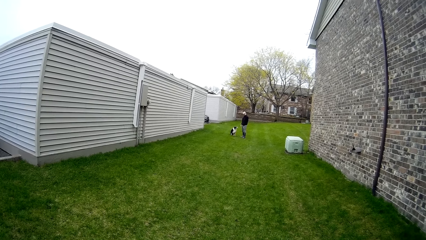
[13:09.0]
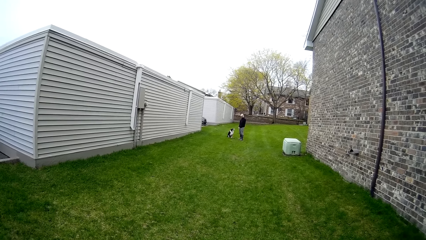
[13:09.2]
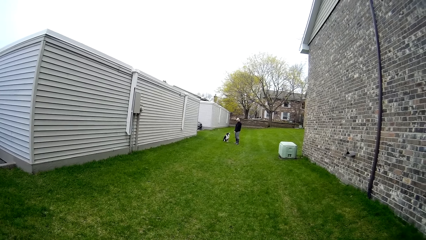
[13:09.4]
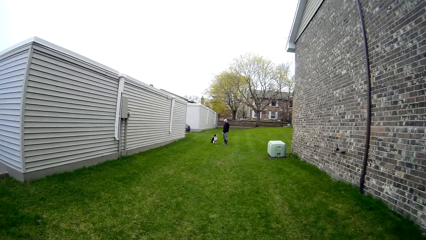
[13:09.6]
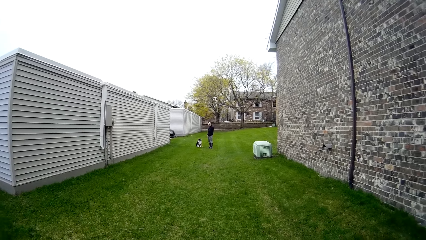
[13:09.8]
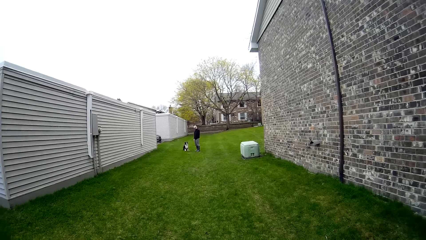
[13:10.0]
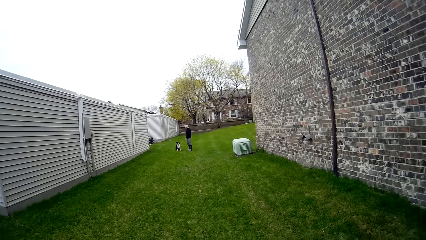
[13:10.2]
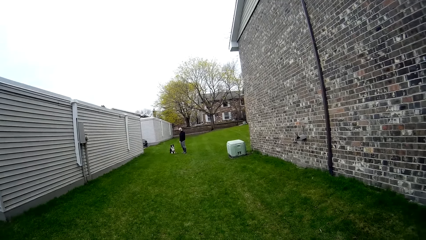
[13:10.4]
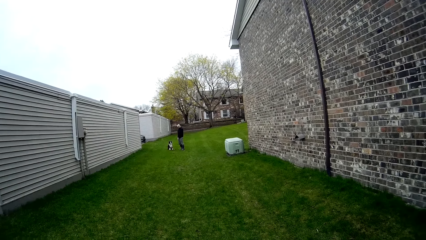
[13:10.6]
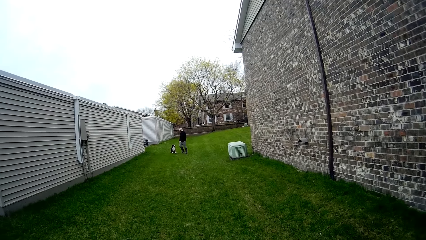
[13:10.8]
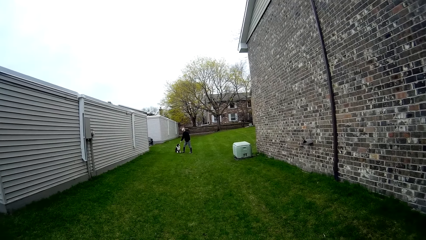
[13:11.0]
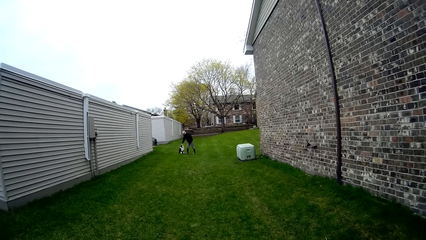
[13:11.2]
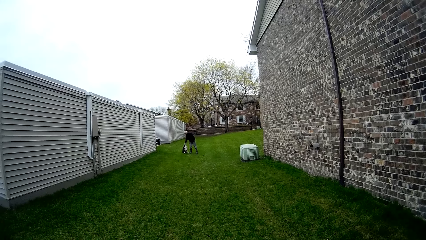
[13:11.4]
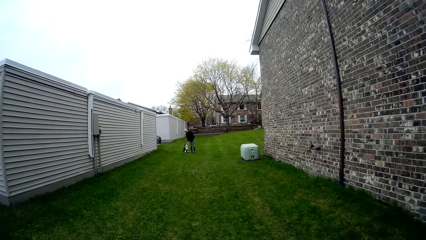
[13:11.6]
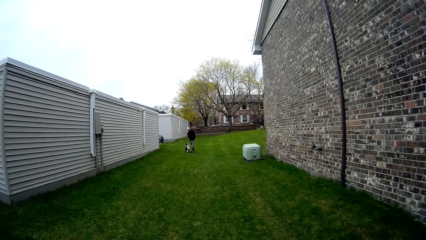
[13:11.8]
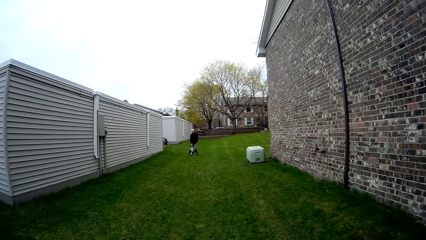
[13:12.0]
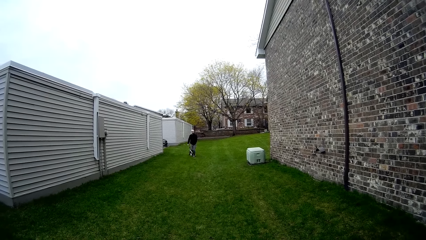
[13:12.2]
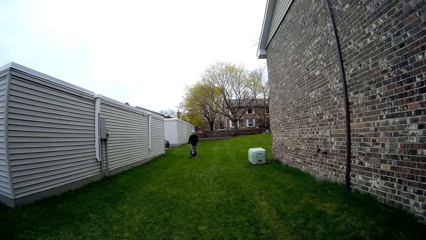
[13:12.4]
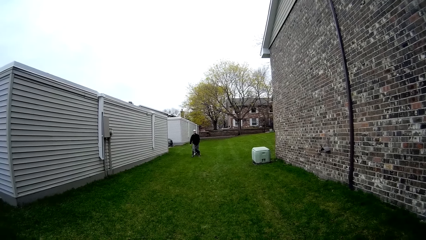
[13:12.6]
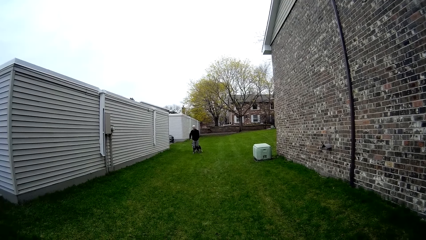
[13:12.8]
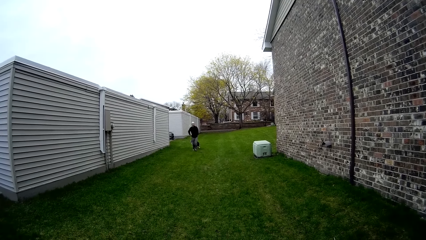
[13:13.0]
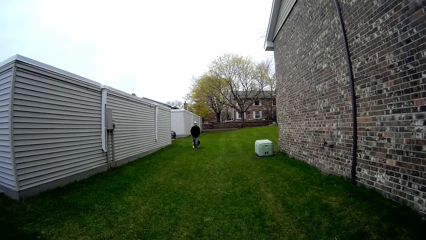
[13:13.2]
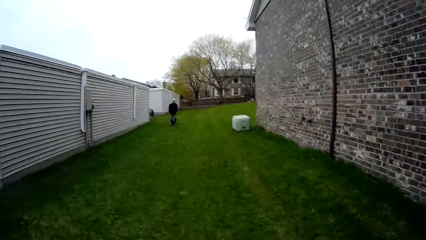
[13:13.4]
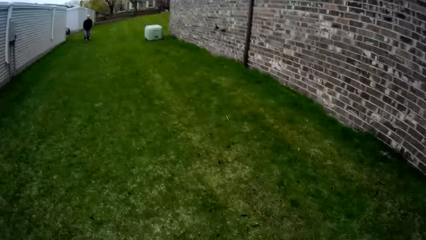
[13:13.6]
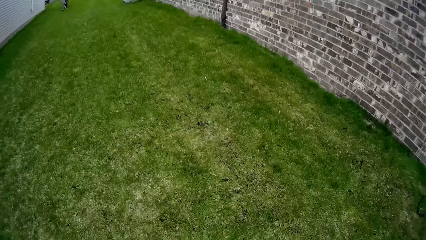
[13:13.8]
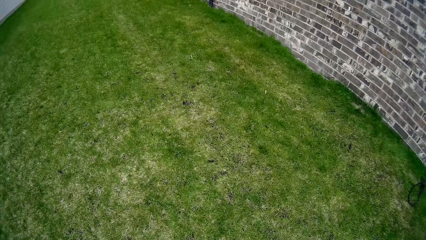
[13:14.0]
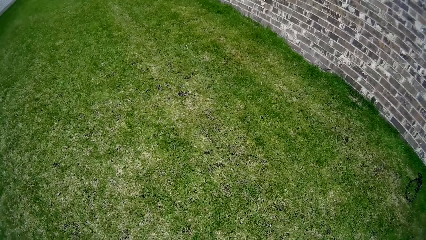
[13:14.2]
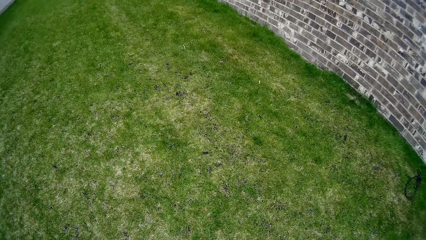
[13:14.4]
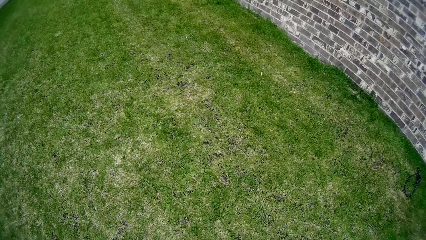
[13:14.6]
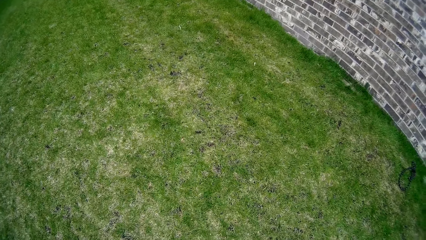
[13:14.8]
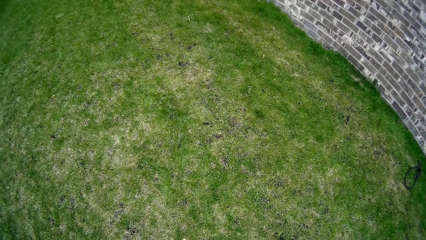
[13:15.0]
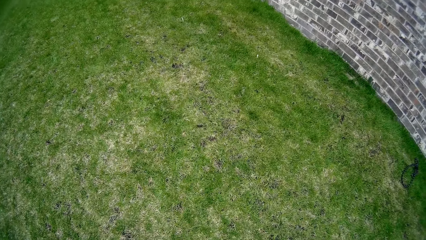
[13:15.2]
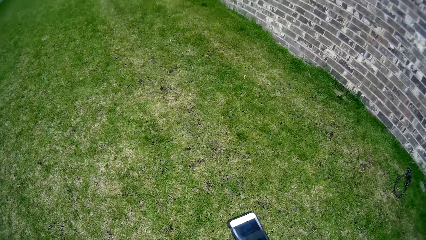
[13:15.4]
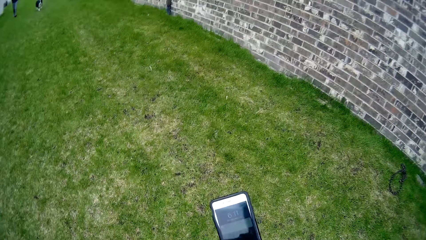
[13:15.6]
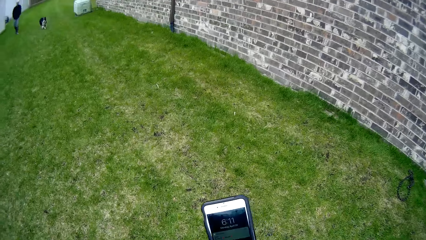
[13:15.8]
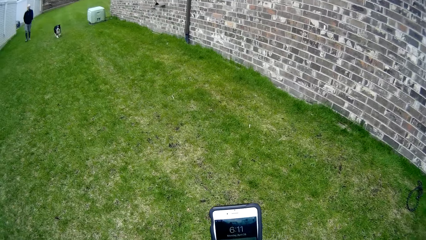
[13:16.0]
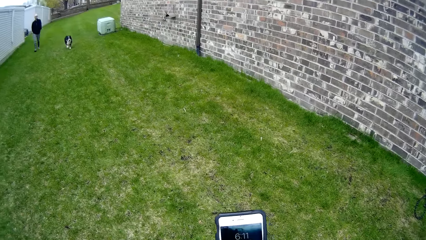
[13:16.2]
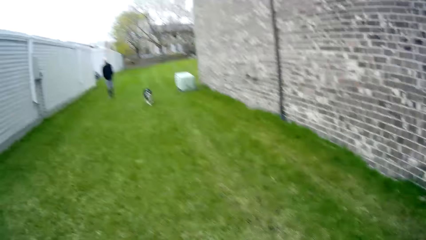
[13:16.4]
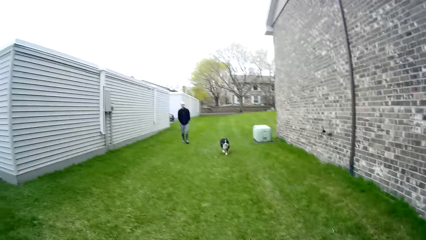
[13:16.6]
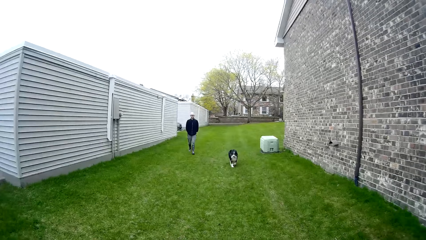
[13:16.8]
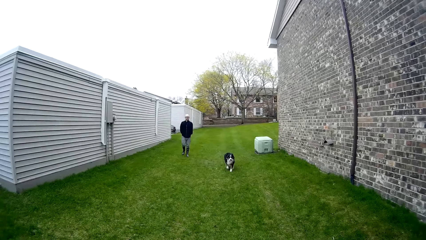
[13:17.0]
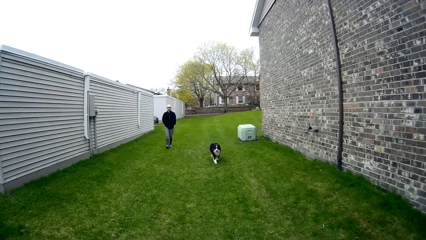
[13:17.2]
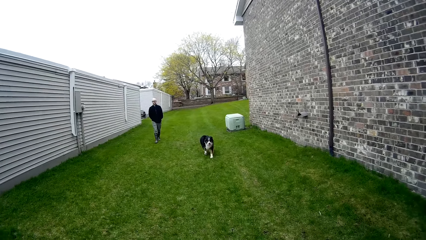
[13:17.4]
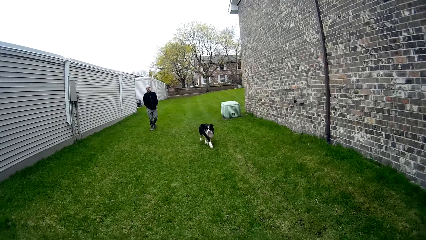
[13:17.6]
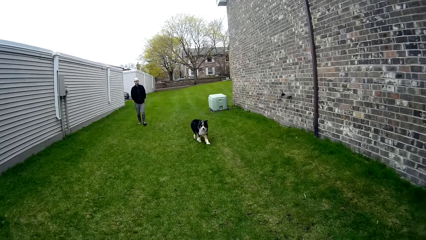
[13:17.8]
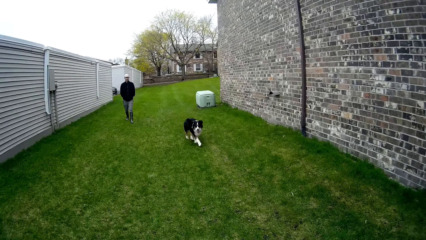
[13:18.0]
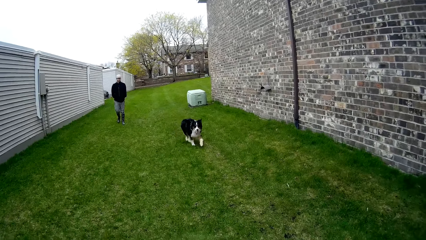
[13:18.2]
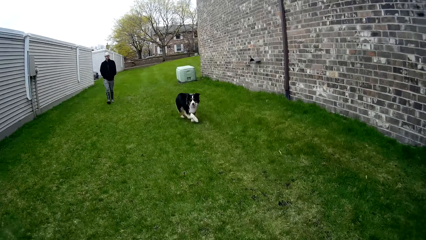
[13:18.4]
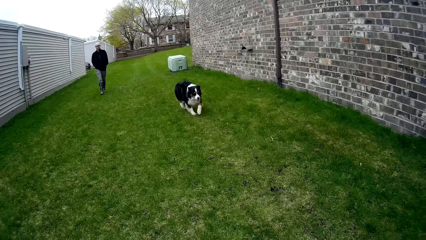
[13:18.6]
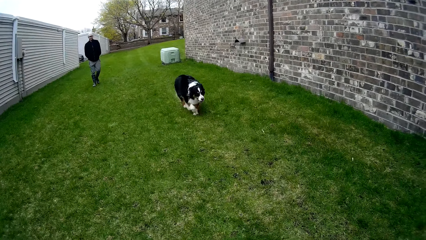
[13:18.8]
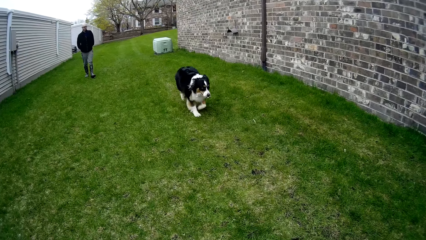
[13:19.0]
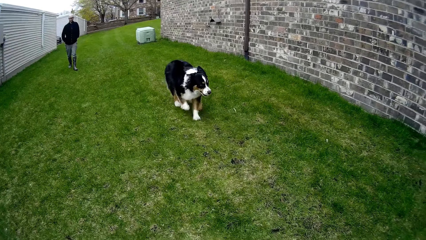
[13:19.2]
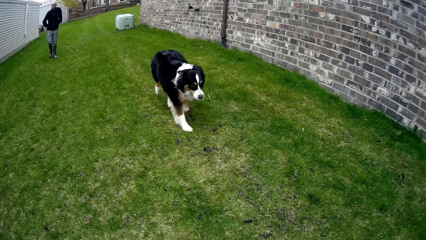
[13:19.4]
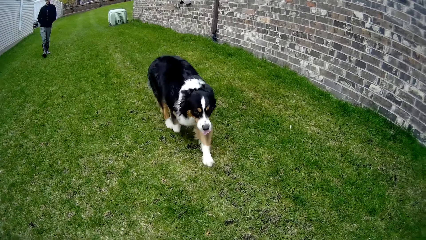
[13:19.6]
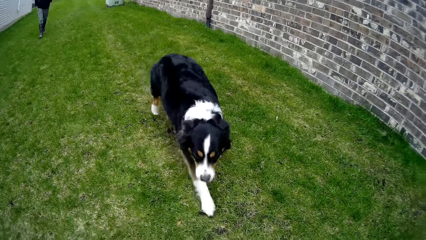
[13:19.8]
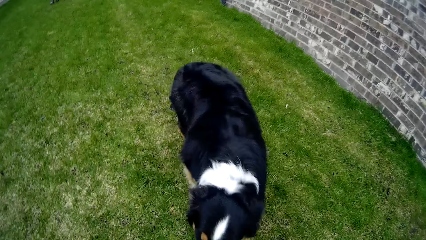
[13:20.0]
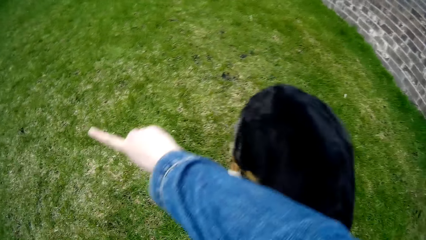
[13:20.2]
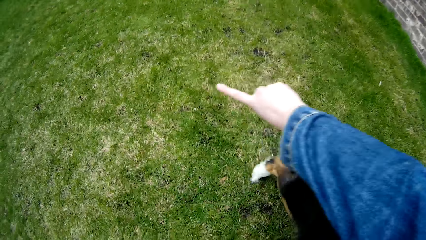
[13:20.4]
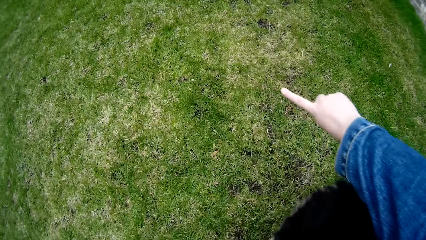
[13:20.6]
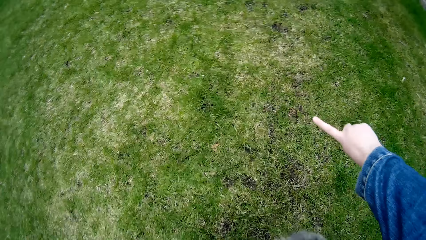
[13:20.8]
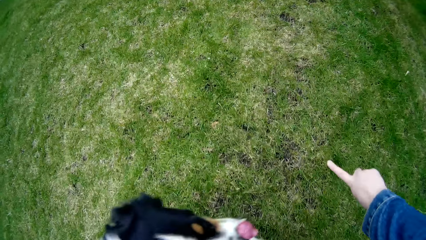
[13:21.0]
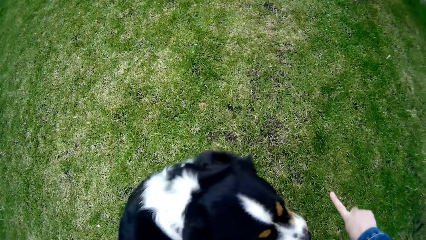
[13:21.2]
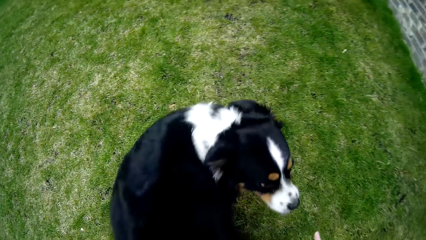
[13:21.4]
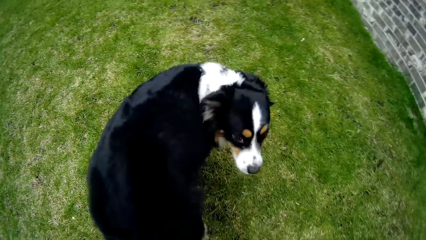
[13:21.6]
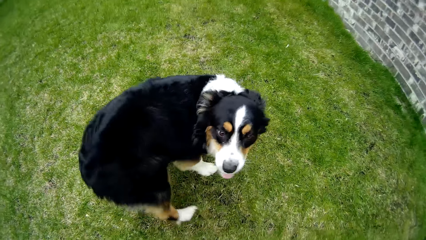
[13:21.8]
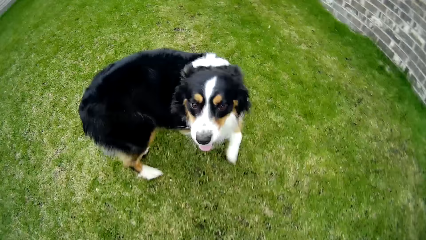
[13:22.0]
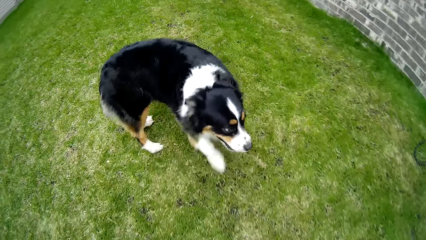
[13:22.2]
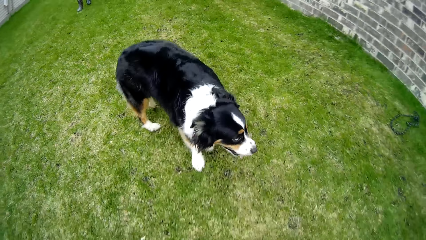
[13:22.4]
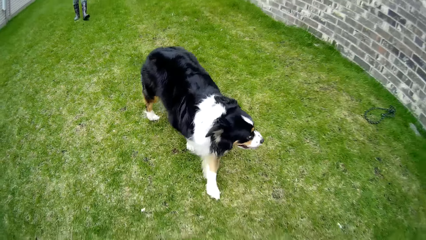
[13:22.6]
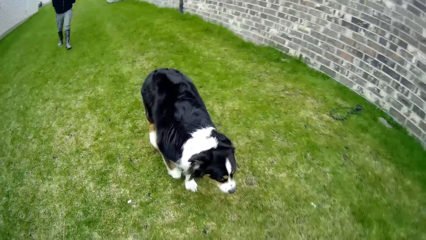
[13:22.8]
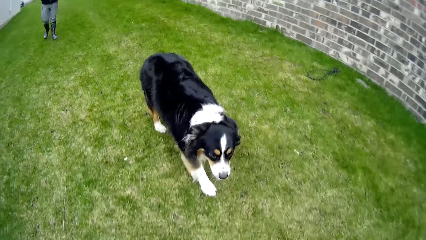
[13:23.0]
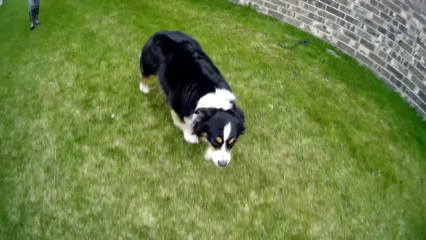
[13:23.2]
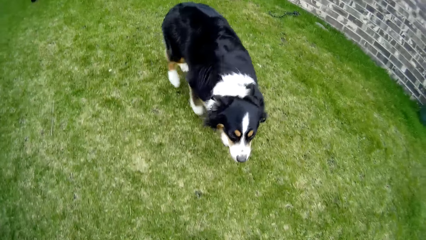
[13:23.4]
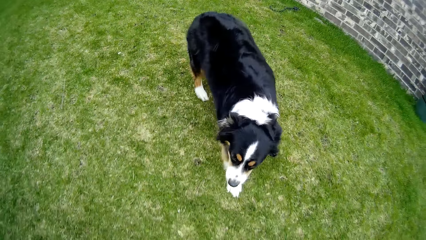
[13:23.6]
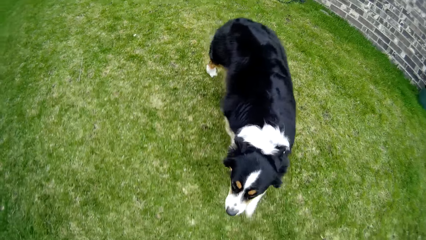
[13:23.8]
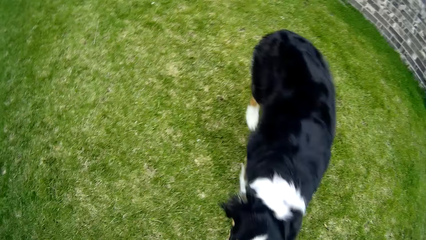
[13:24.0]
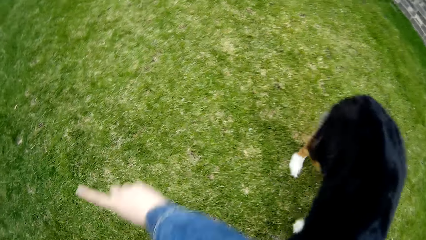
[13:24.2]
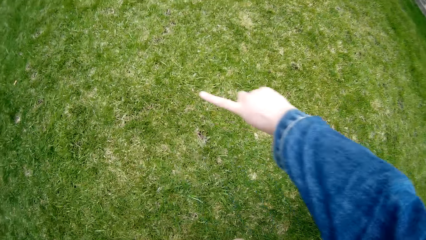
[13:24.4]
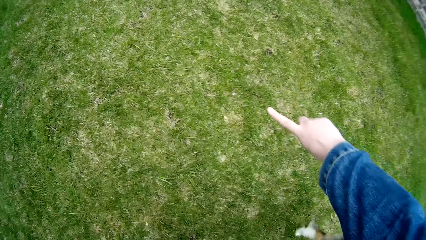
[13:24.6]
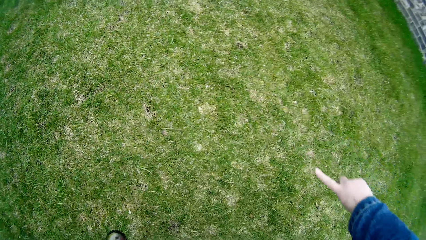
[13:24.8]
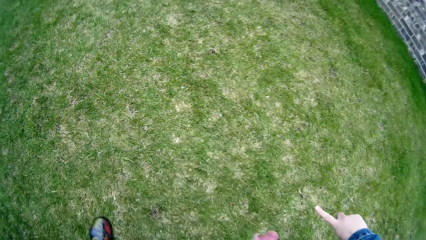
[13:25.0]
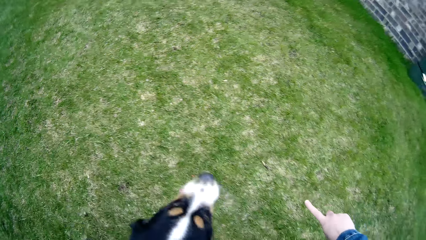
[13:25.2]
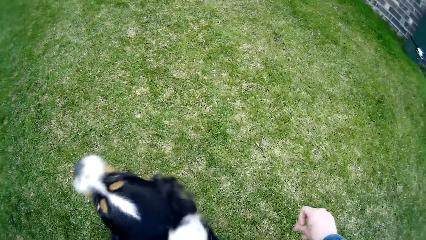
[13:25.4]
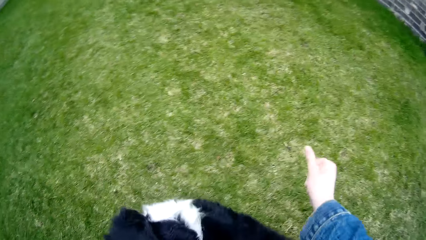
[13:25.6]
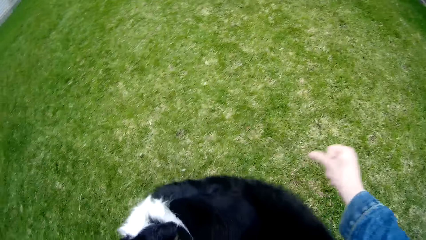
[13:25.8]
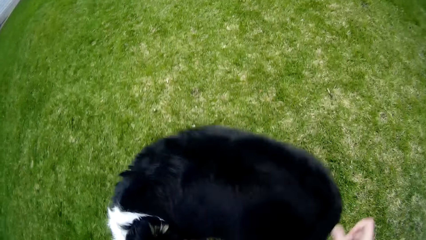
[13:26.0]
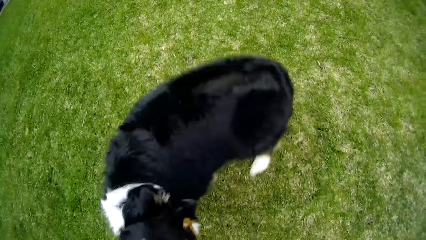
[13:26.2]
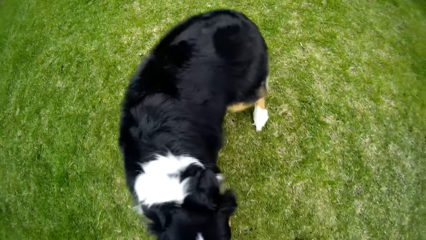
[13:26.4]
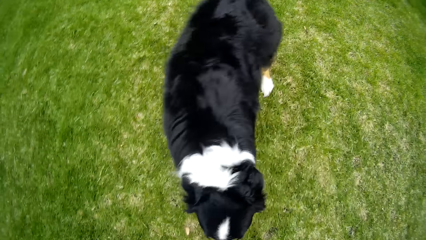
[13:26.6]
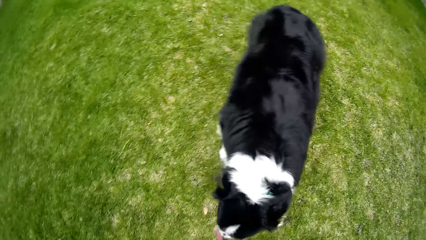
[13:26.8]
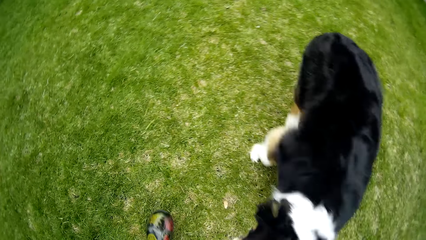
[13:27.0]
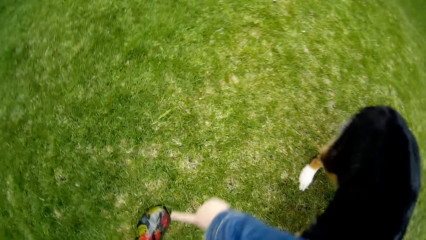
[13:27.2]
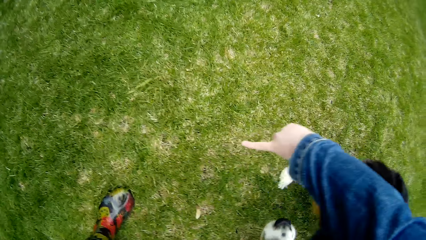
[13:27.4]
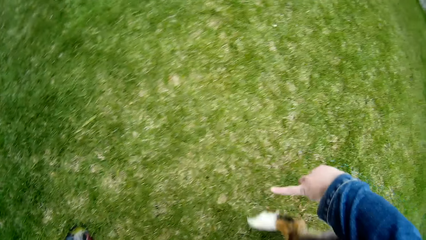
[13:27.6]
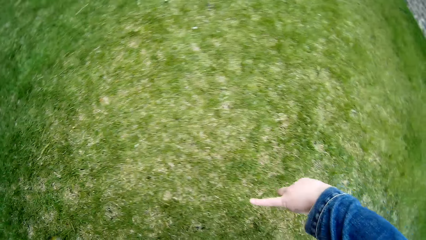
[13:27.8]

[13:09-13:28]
A man pats a dog on its head with his right hand. The man walks around the compound. The camera wearer stares at the grass. She uses a phone, stares at the man, and interacts with the dog. She trains the dog through her right hand.
